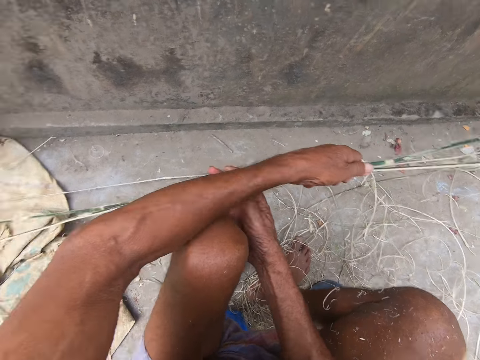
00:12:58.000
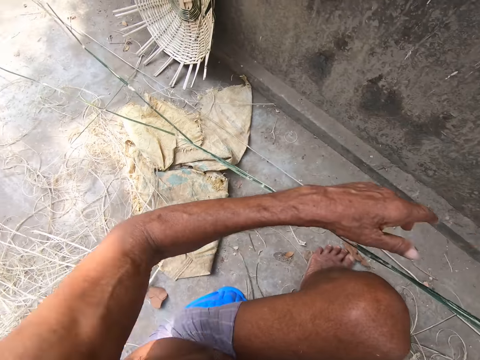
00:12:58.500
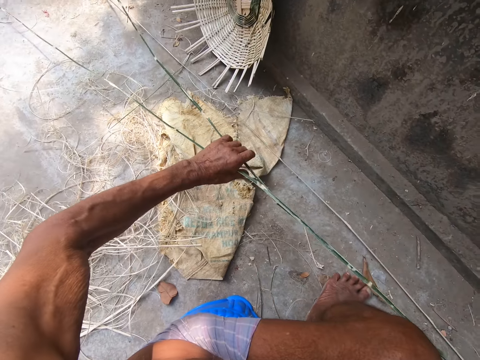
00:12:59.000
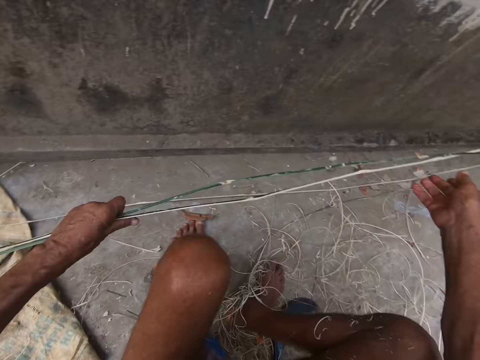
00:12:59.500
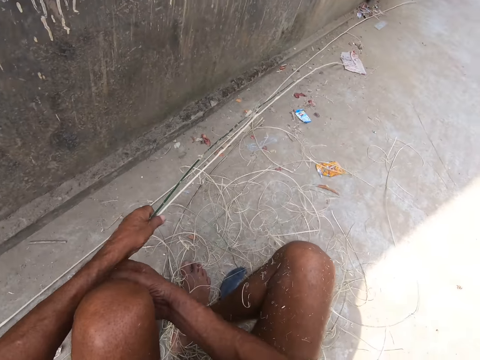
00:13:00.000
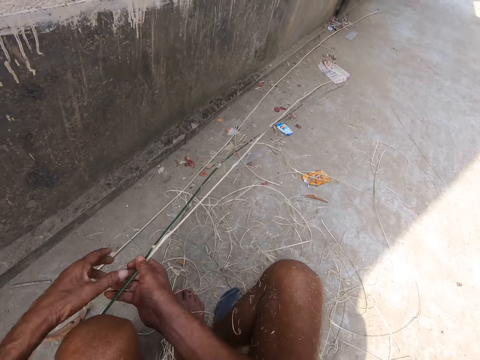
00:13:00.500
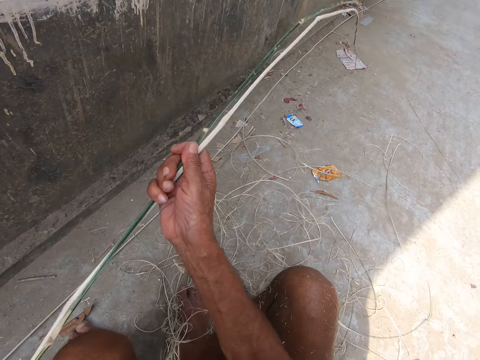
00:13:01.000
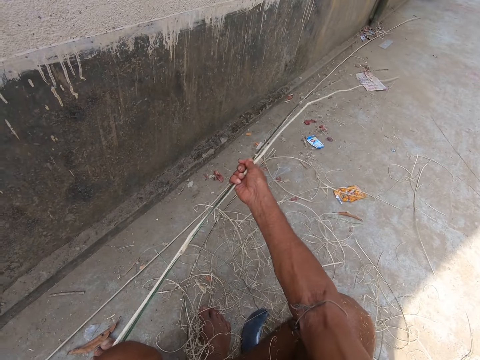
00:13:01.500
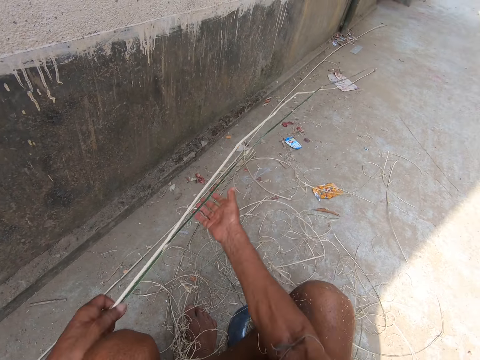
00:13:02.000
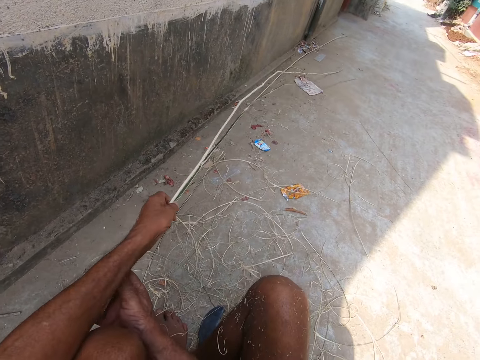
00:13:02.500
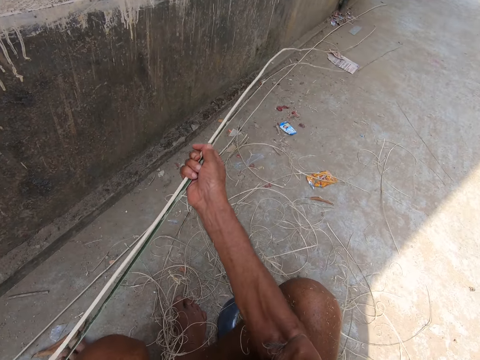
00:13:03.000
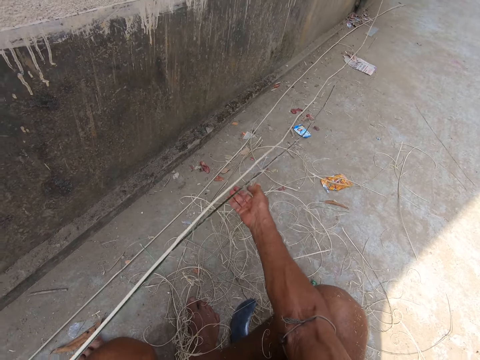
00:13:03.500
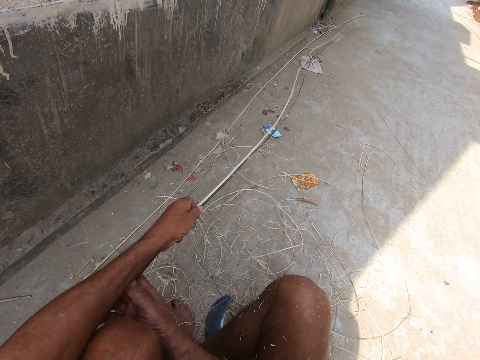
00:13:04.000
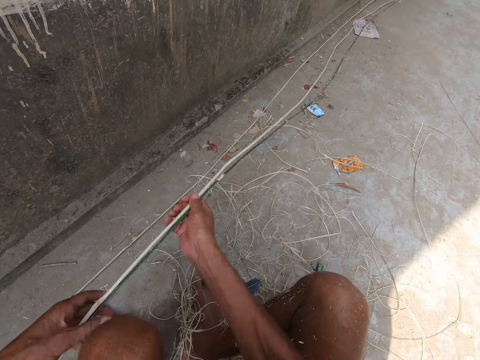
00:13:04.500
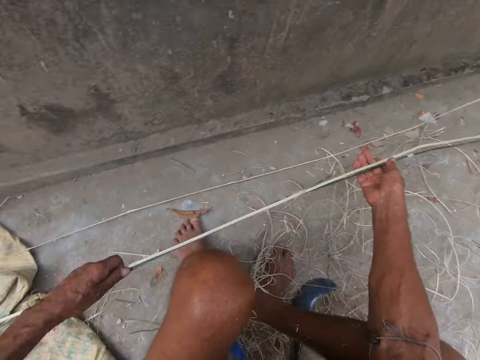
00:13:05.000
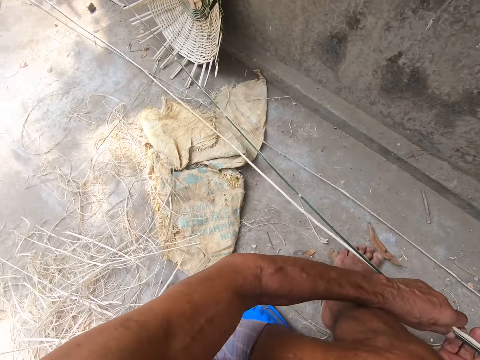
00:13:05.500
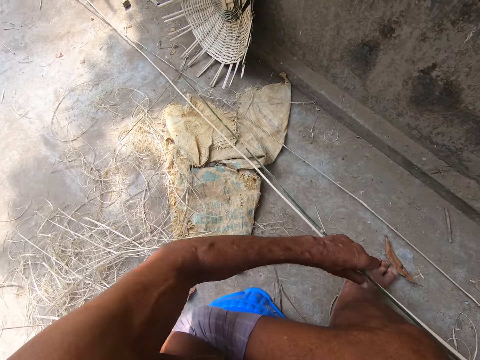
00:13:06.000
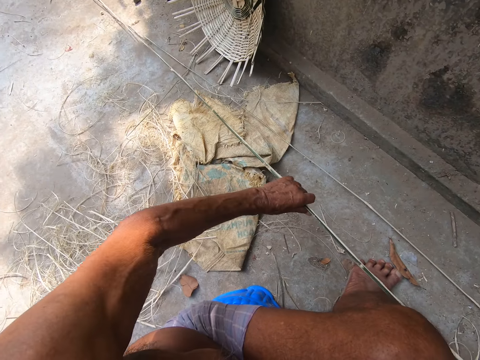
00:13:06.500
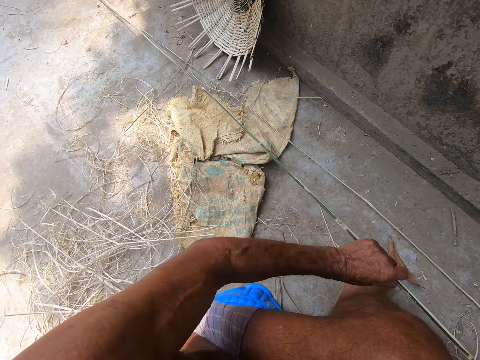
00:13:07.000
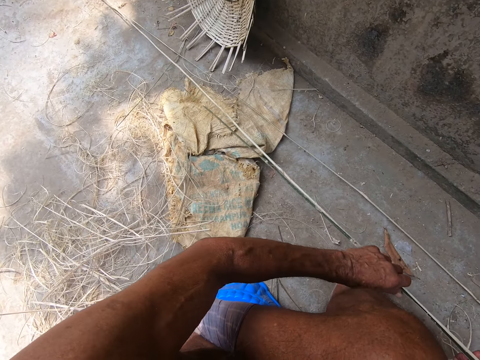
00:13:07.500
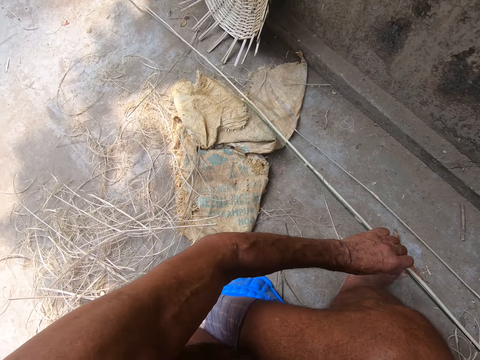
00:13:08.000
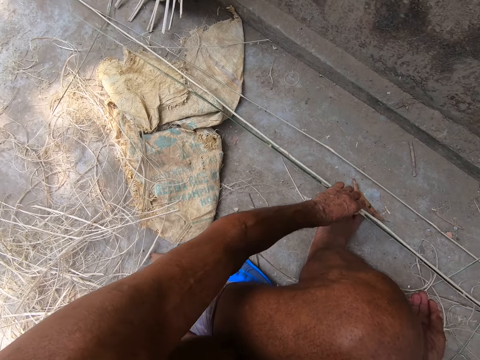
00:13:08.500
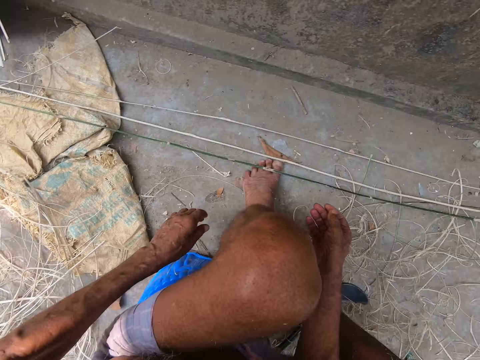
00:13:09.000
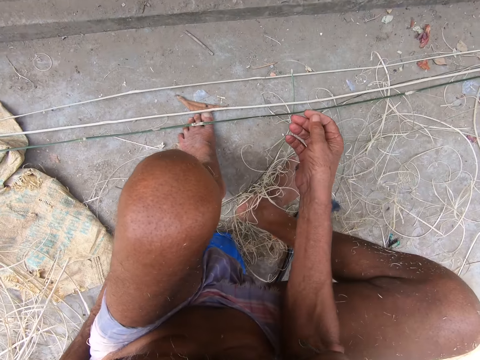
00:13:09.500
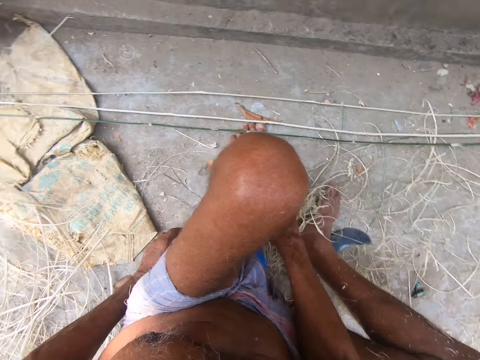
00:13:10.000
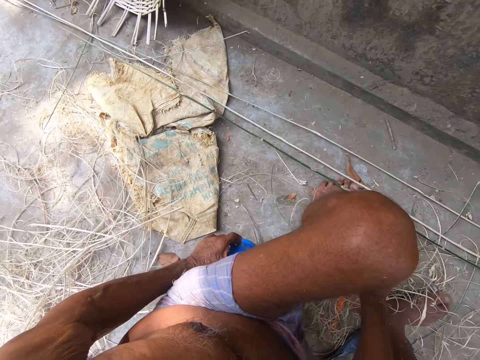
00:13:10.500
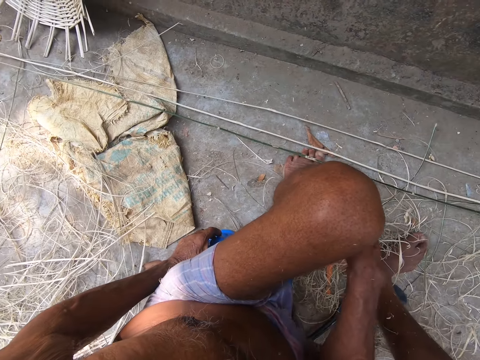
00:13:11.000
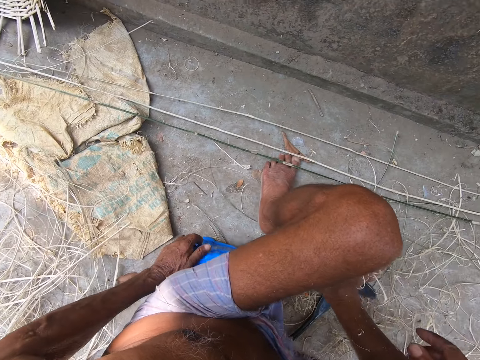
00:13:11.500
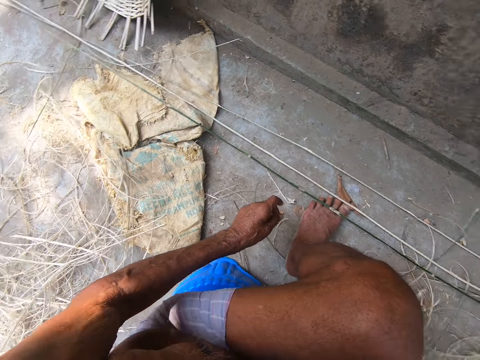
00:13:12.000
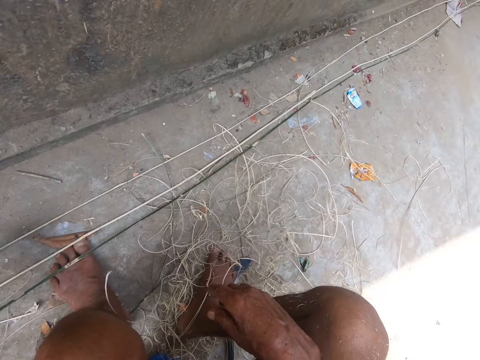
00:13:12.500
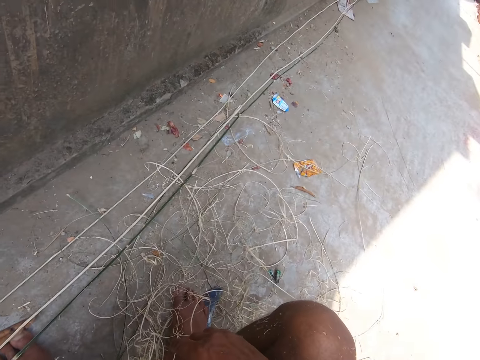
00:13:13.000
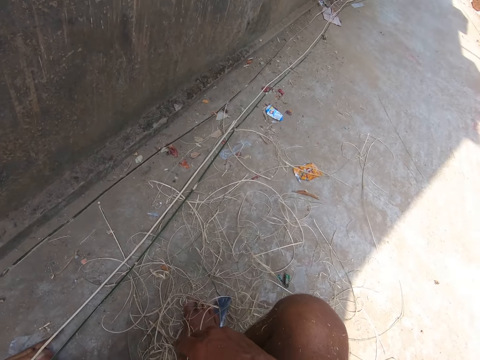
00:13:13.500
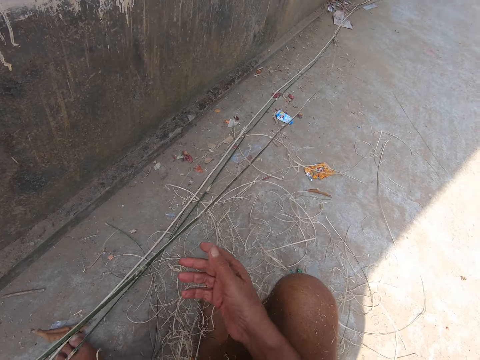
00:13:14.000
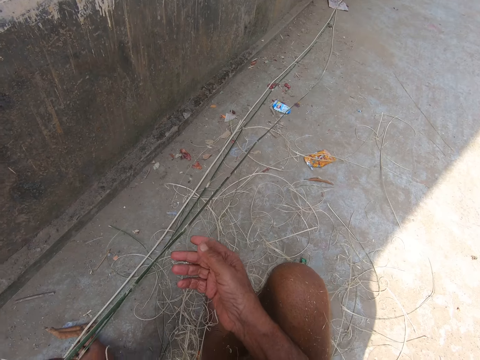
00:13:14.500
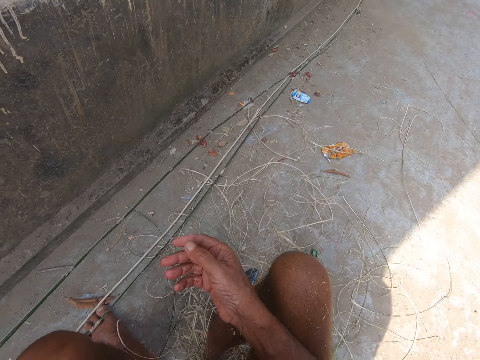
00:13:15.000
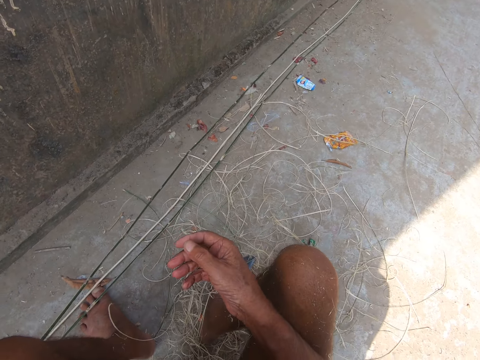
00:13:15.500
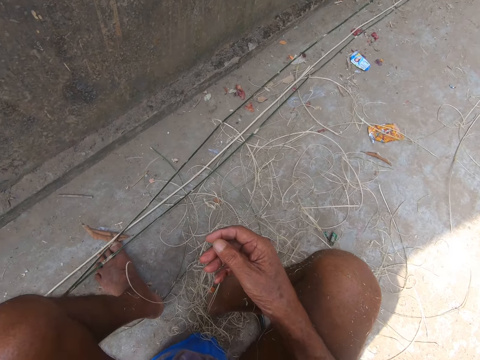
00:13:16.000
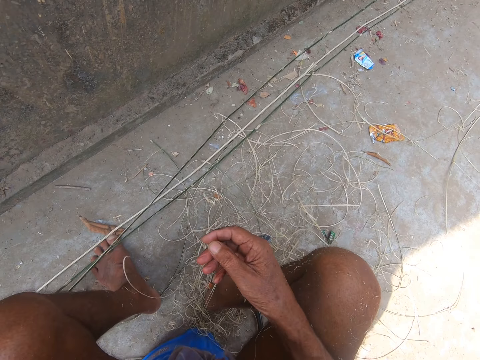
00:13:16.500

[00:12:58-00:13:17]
The camera wearer pulls the reed. They place the reed down. They look around. They pick a reed.

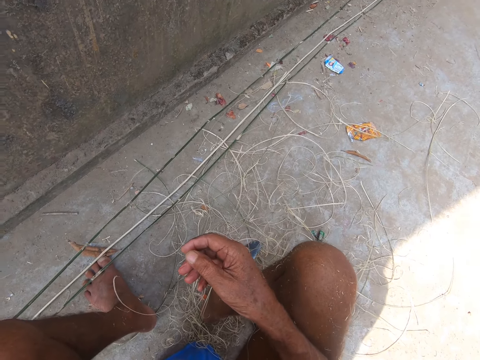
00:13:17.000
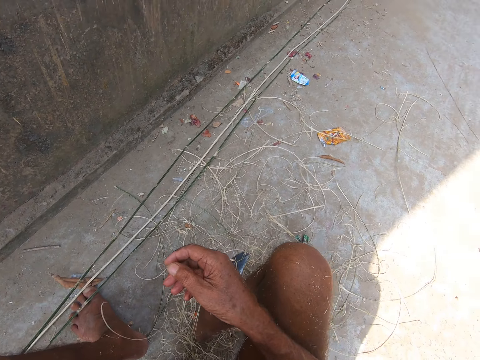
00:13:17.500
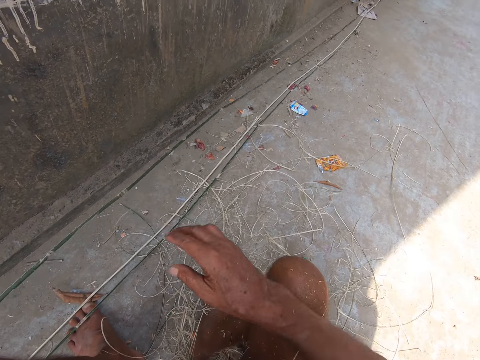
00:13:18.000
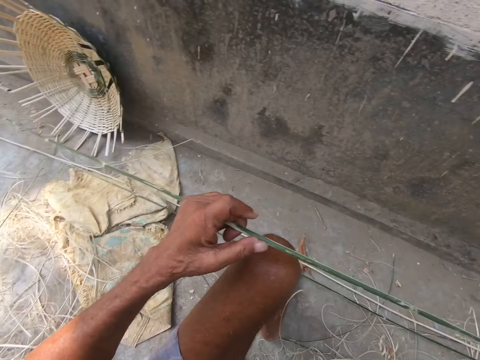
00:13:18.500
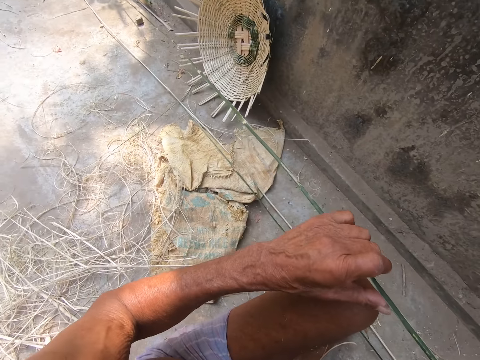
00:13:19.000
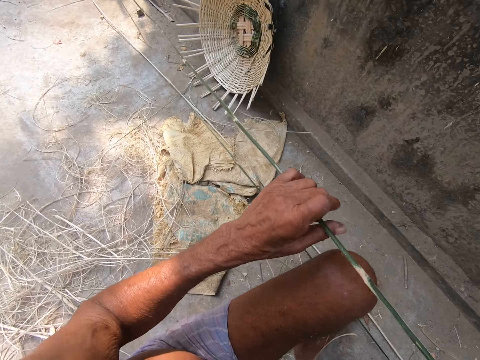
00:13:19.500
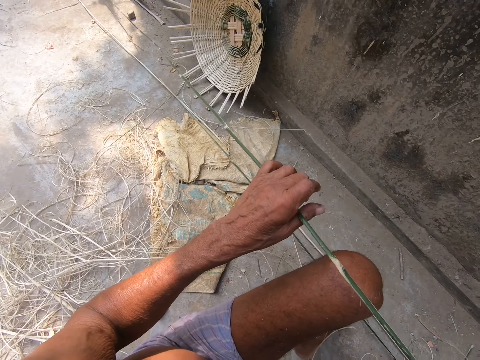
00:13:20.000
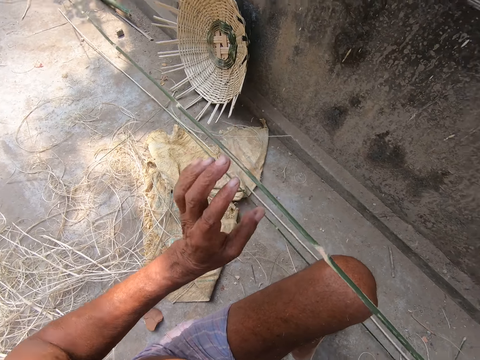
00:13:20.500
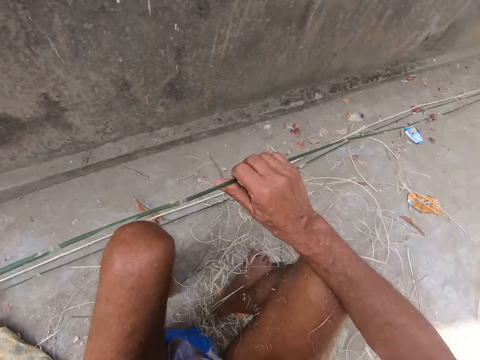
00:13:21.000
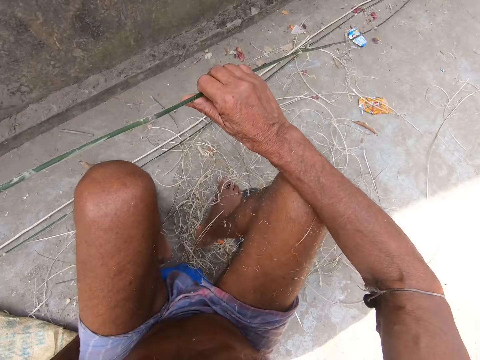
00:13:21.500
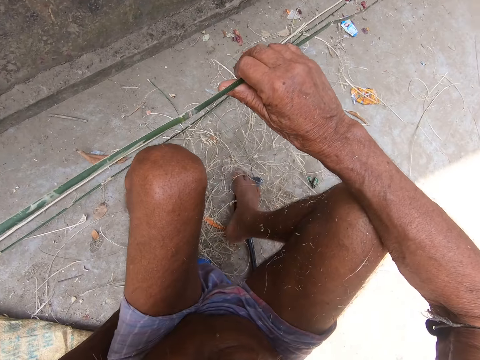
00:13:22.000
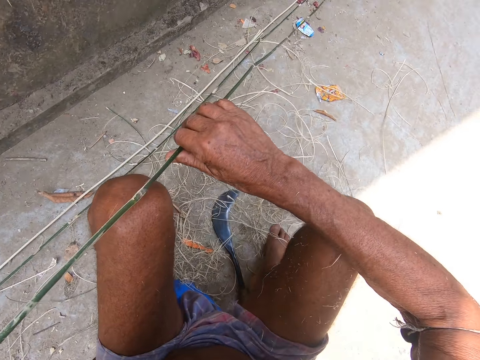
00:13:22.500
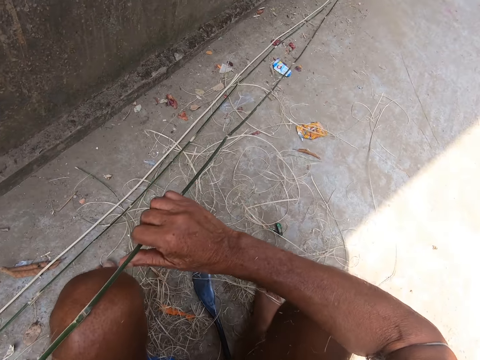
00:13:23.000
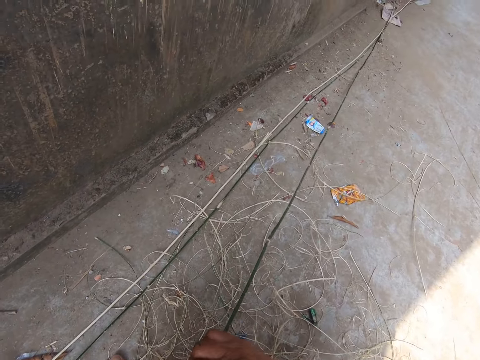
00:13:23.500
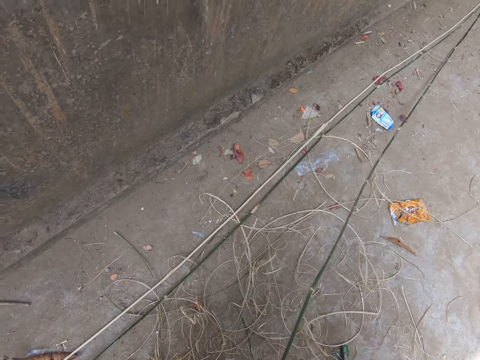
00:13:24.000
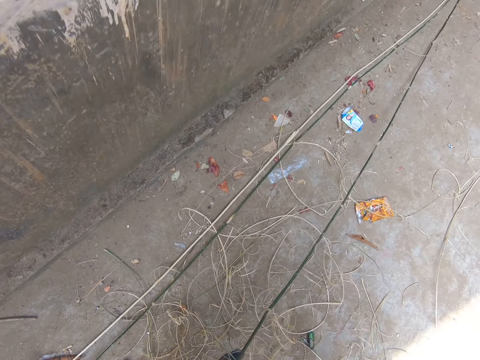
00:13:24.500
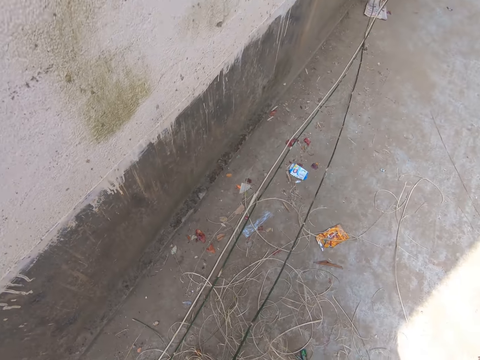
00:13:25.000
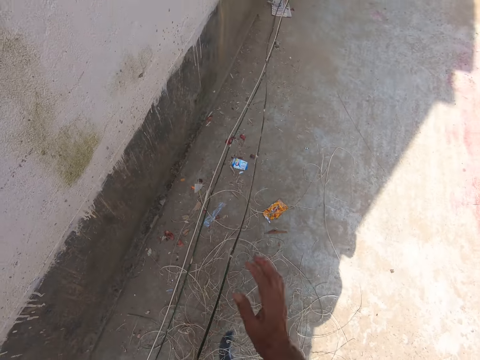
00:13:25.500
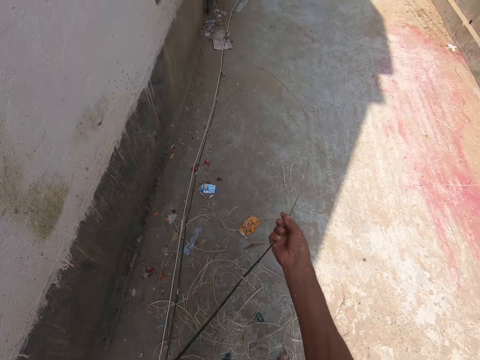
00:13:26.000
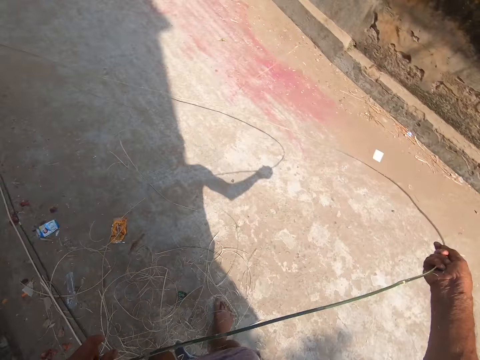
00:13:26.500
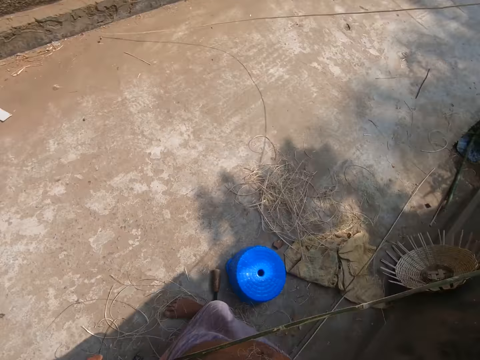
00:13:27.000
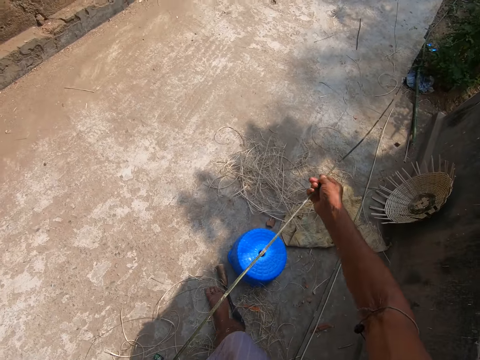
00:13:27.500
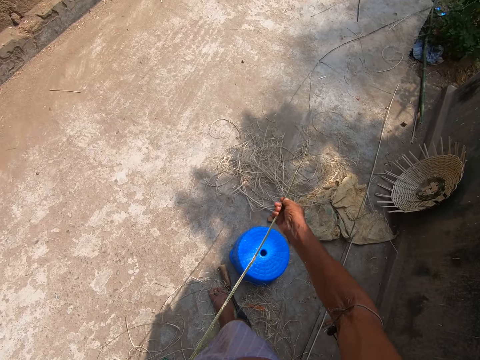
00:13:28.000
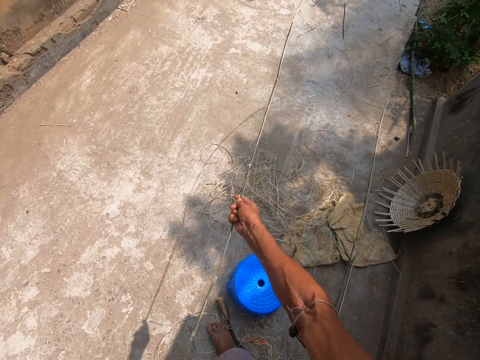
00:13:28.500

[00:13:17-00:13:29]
The camera wearer looks around. They stand up. They pull the reed.
